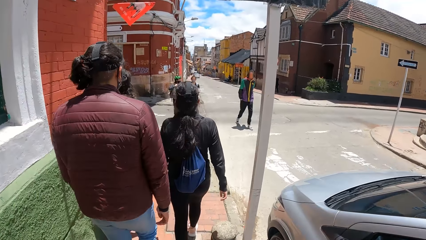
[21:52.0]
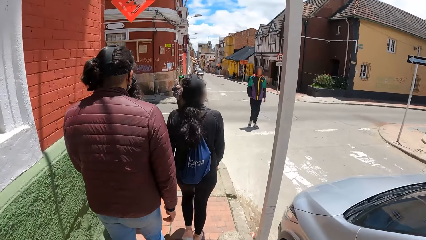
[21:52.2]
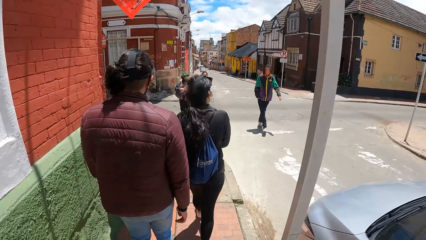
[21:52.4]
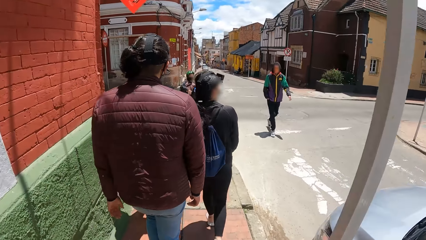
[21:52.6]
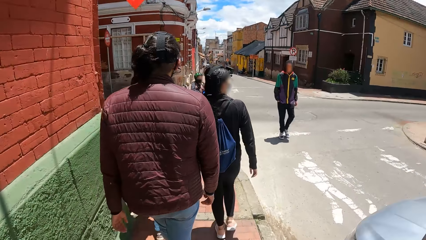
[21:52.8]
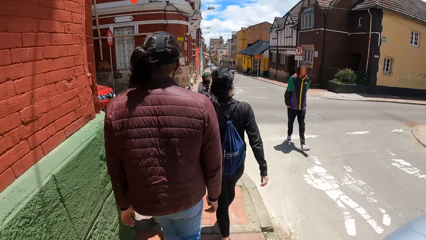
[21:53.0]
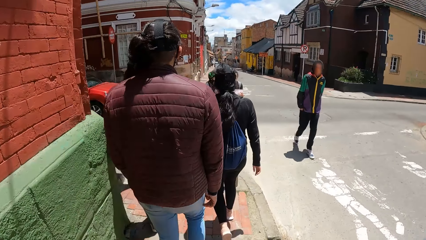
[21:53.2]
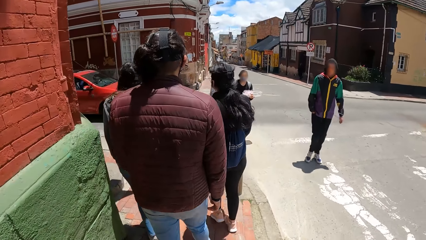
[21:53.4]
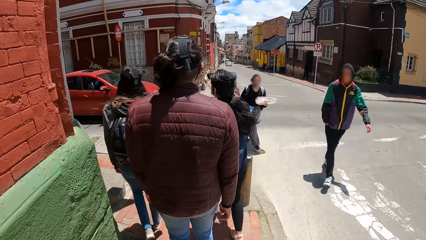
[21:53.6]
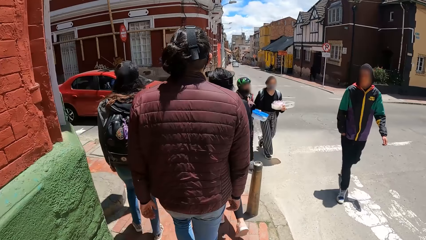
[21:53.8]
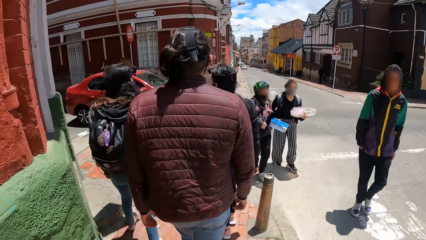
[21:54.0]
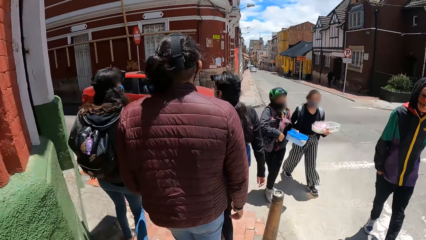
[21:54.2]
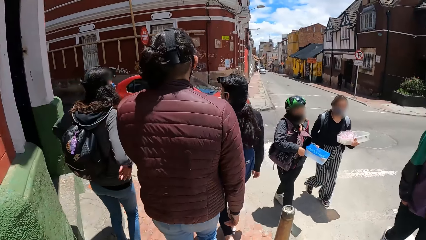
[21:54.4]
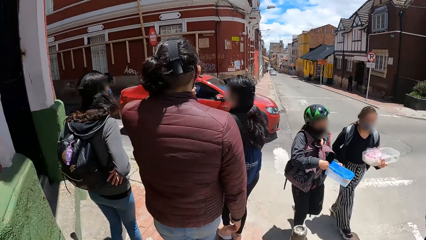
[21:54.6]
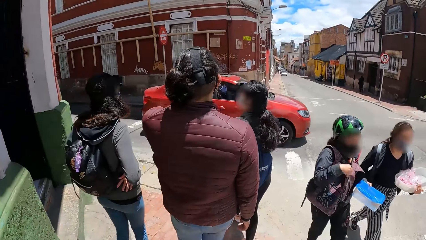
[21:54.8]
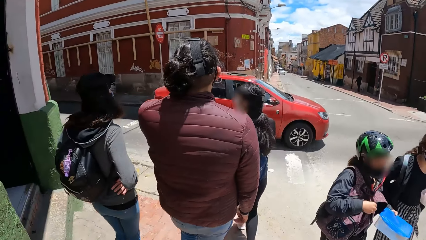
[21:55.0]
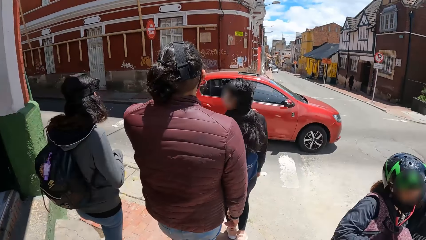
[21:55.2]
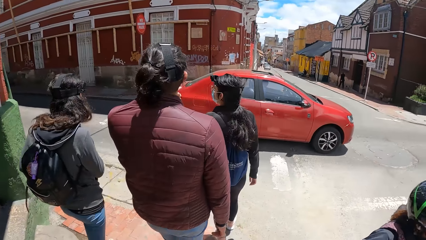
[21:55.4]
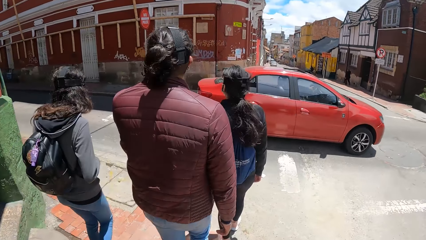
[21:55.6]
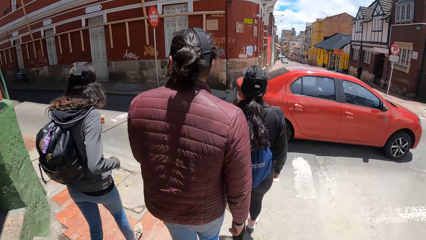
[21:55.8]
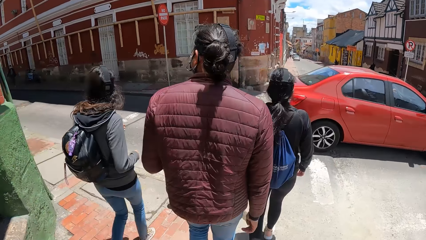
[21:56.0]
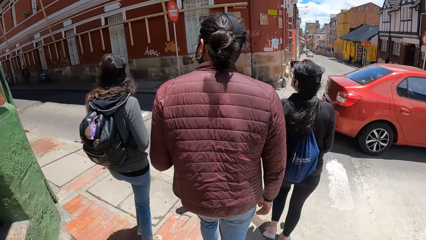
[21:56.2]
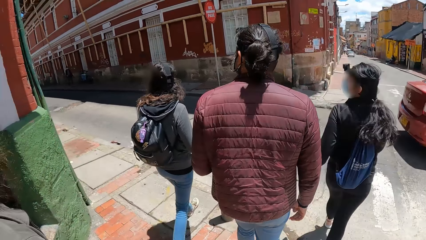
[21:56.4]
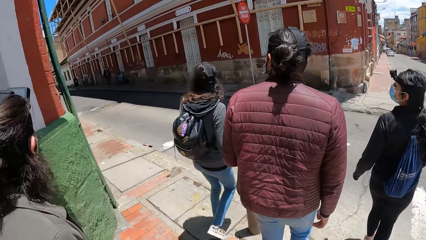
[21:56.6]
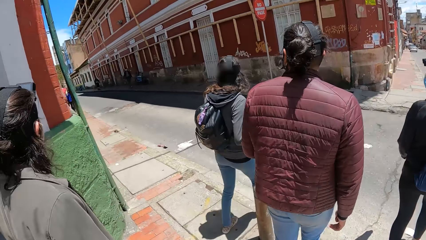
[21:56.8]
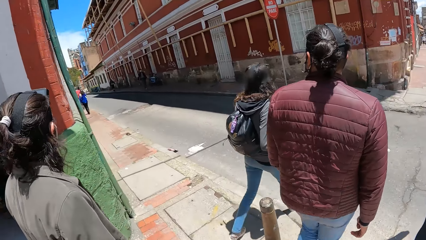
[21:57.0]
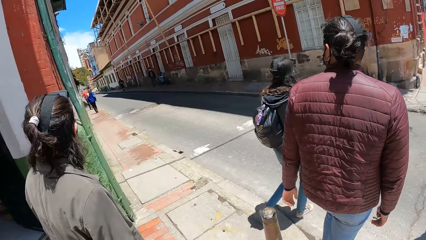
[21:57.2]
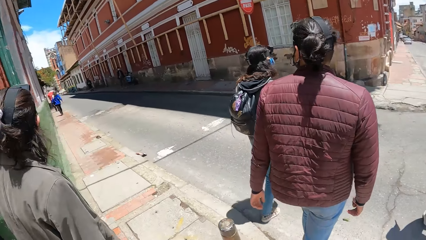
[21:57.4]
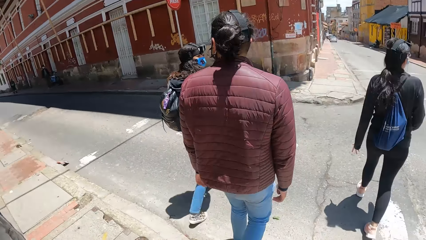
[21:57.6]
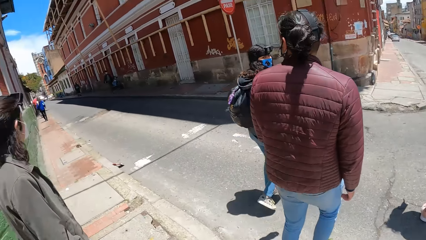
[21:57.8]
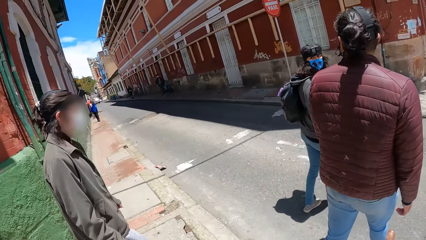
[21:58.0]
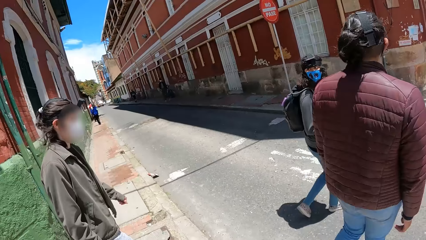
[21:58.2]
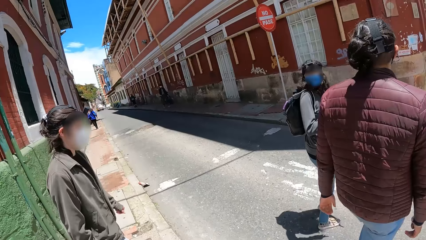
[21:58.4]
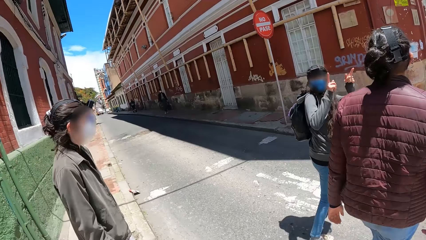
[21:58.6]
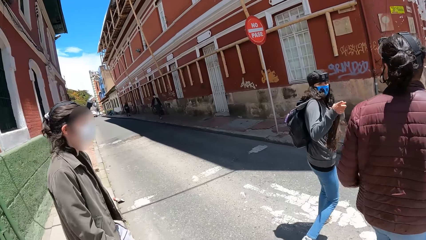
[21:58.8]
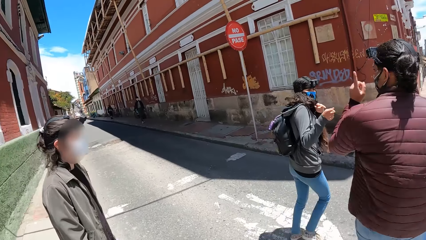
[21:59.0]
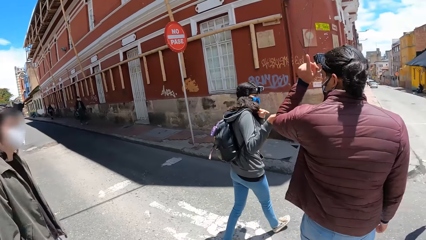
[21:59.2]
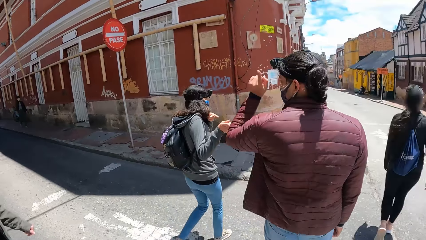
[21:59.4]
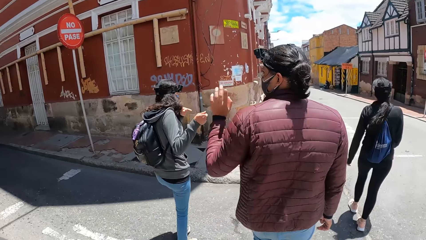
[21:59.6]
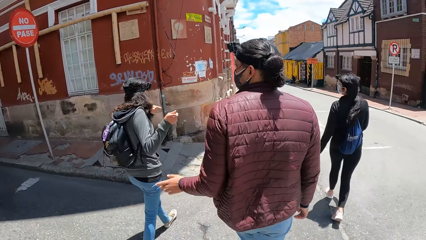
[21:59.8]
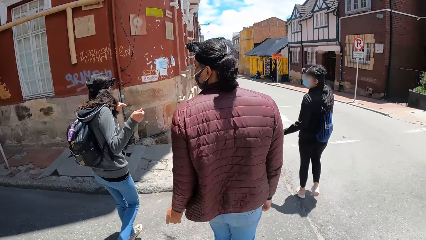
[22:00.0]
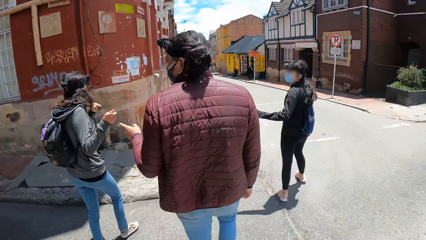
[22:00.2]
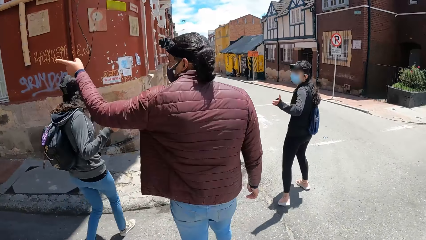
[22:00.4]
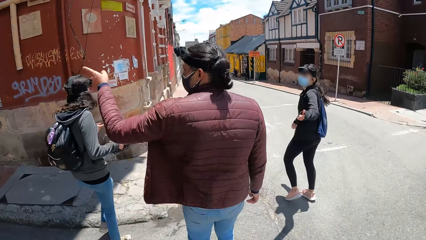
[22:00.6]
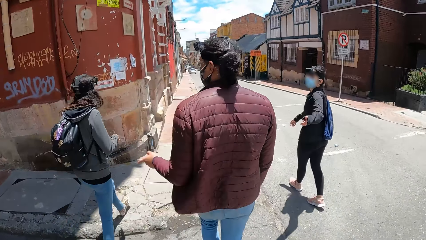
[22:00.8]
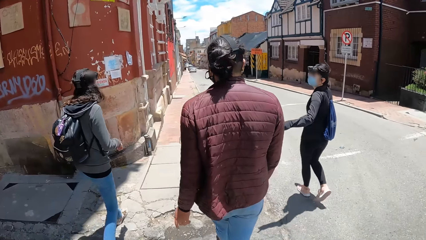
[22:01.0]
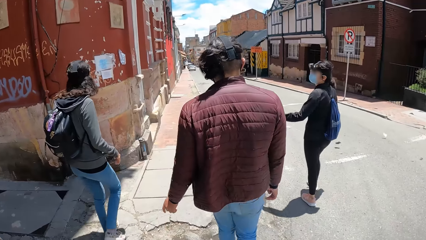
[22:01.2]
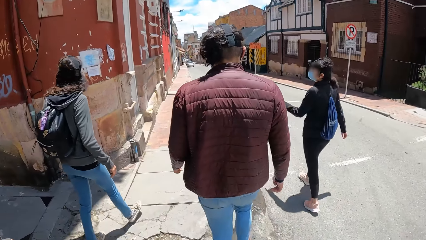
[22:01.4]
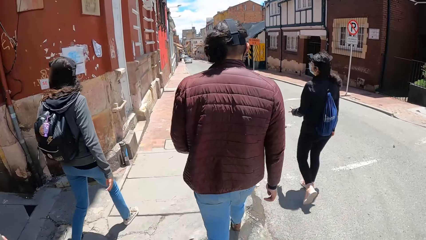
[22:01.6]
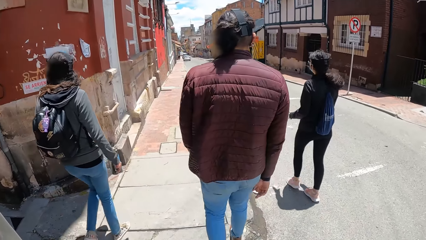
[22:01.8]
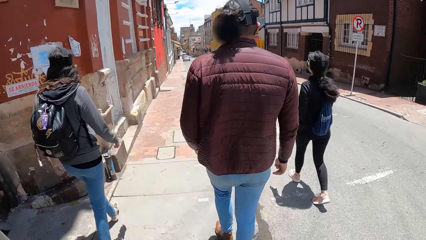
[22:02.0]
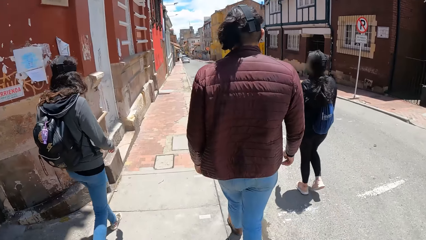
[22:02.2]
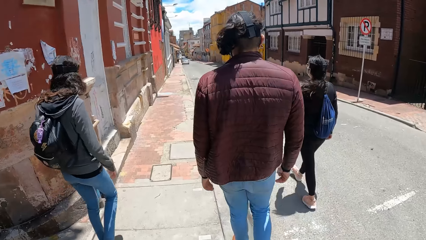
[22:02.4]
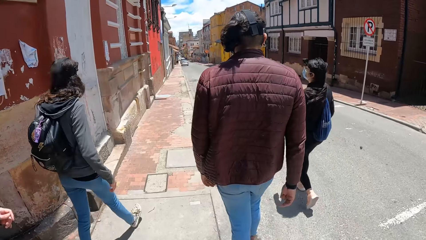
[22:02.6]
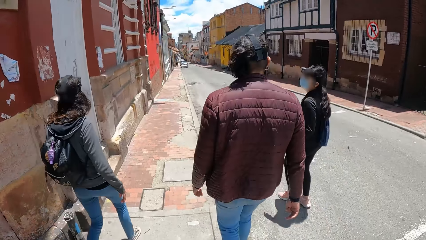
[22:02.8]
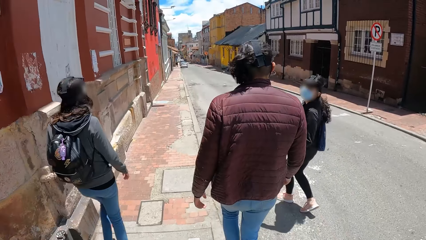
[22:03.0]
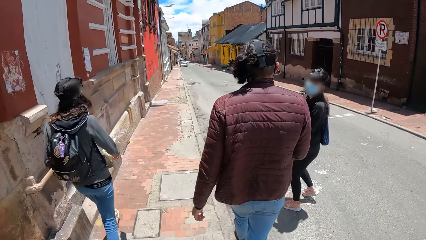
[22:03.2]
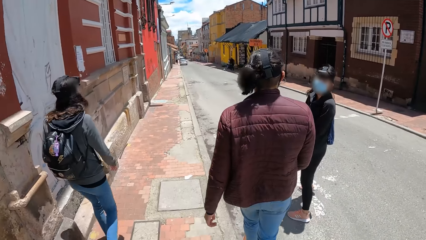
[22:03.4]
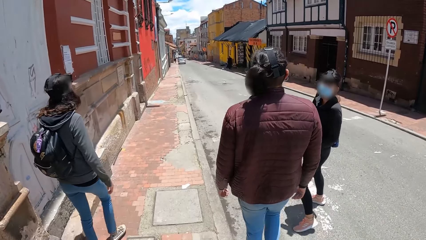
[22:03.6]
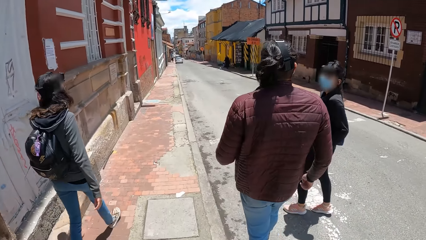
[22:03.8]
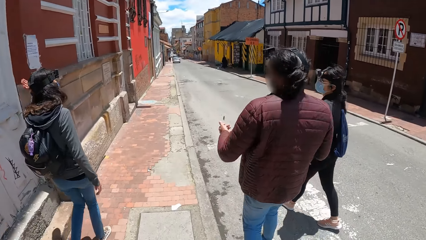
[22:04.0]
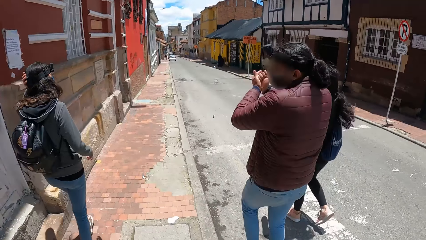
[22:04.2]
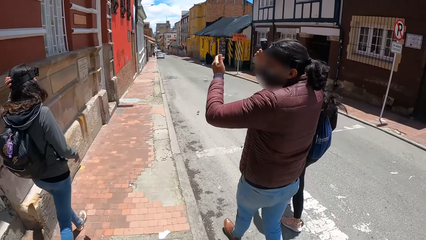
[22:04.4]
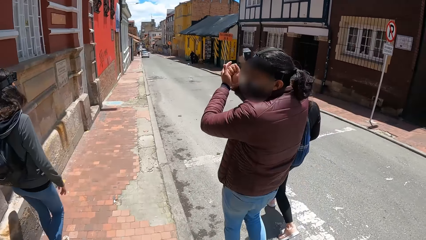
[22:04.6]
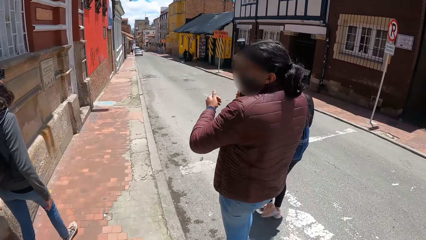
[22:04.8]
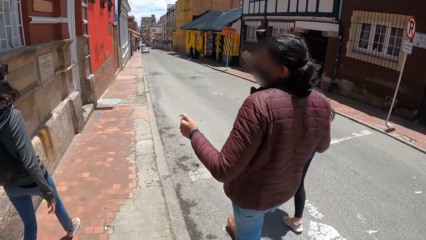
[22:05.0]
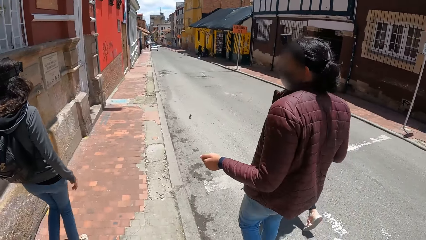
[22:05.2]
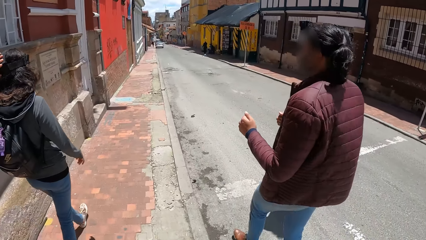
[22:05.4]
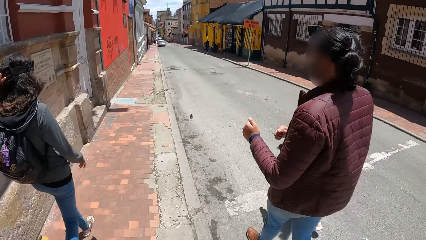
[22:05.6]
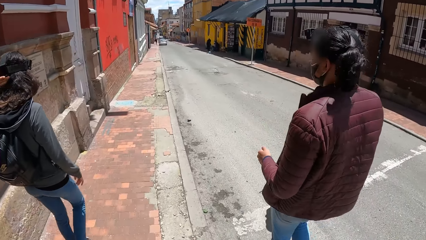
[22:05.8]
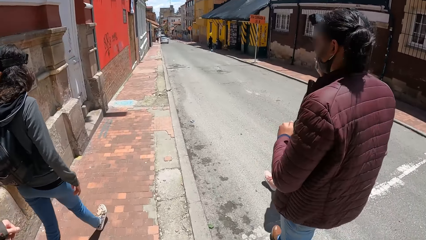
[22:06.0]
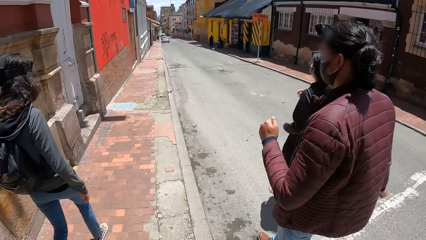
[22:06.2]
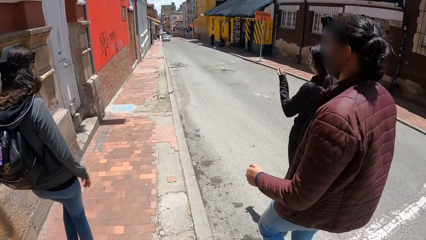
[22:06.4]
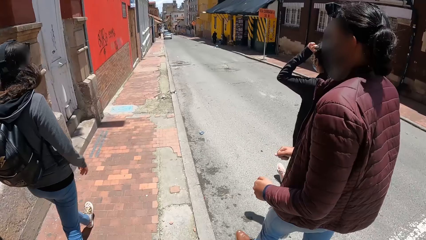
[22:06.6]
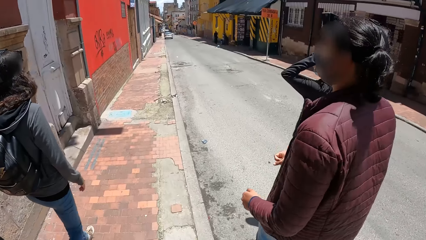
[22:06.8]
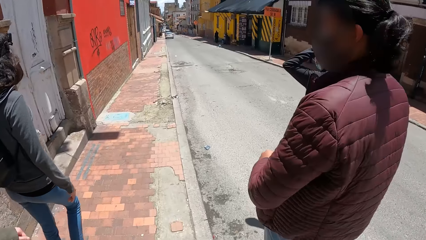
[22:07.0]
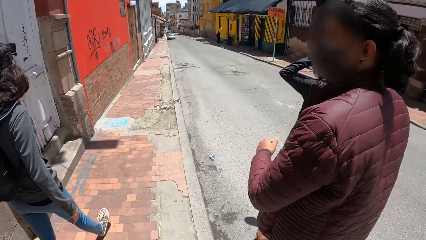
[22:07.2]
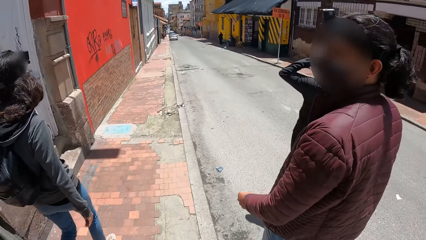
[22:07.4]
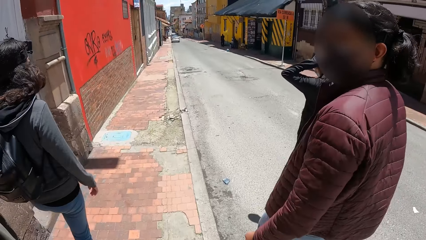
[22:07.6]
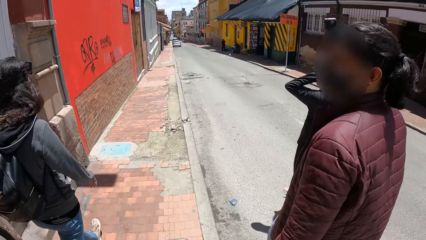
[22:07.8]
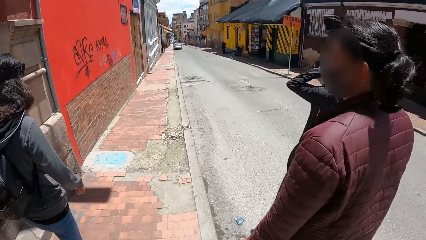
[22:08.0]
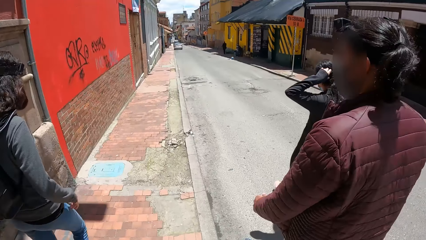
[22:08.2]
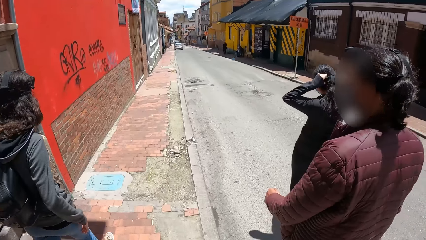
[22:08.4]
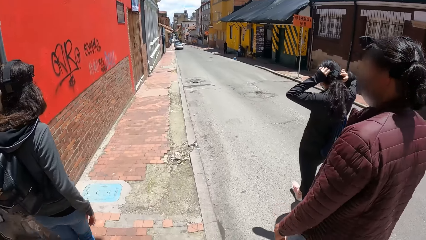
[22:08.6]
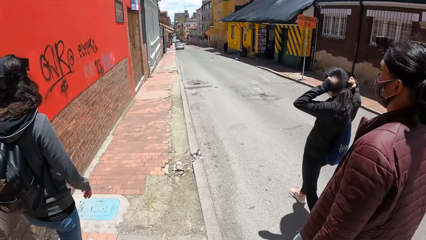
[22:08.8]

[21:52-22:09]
A red car drives past the camera wearer. The camera wearer crosses the road. A woman converses with another woman and a man. The camera wearer walks along the sidewalk. The other woman adjusts her camera with both hands.
